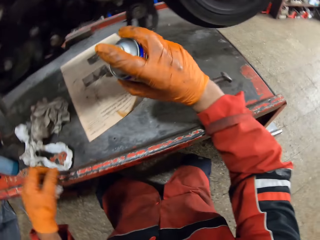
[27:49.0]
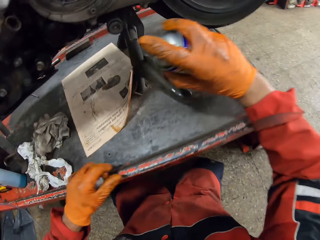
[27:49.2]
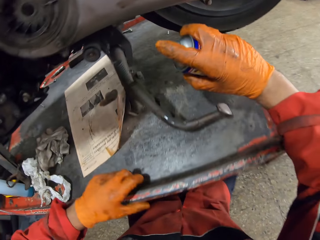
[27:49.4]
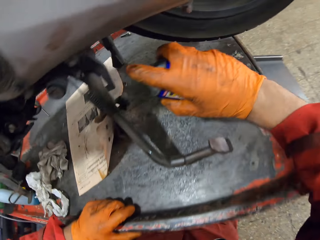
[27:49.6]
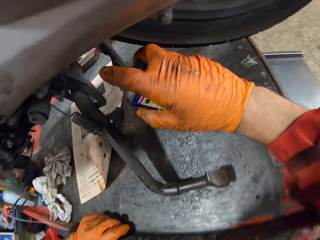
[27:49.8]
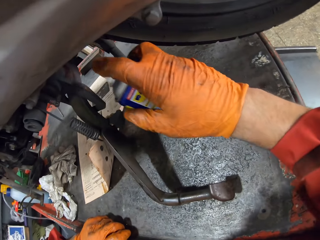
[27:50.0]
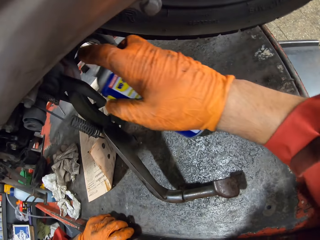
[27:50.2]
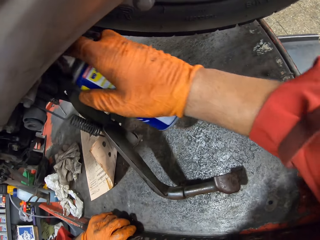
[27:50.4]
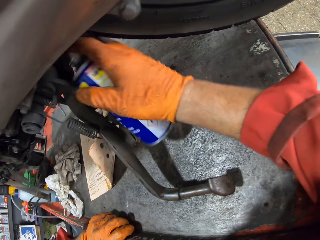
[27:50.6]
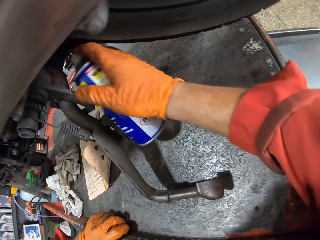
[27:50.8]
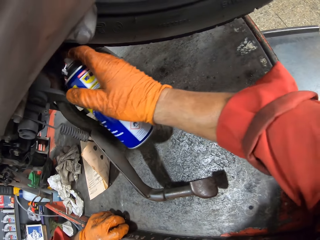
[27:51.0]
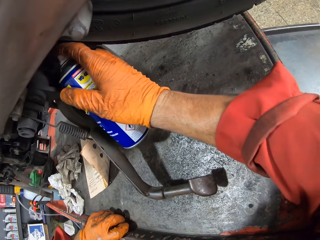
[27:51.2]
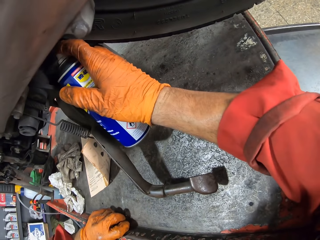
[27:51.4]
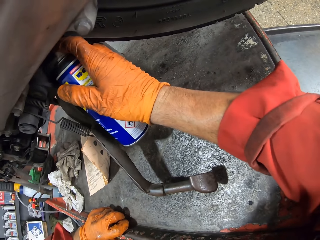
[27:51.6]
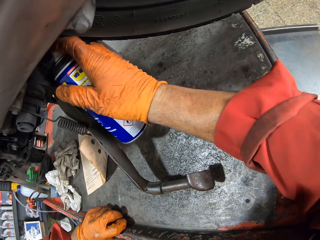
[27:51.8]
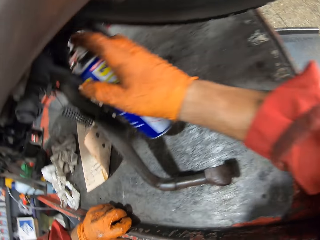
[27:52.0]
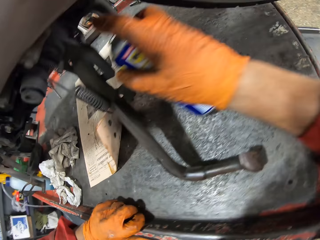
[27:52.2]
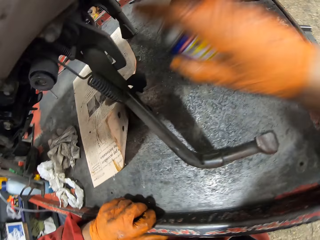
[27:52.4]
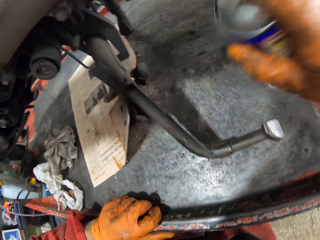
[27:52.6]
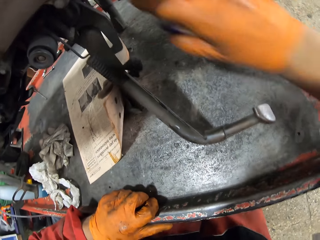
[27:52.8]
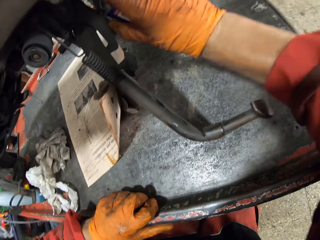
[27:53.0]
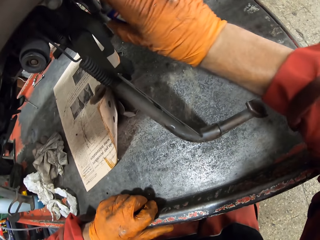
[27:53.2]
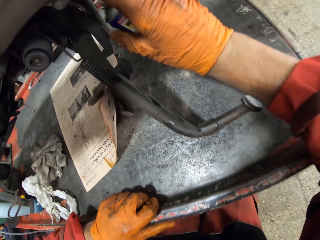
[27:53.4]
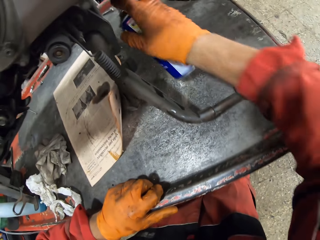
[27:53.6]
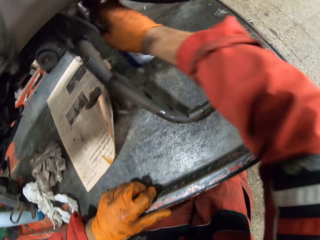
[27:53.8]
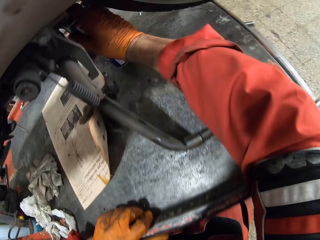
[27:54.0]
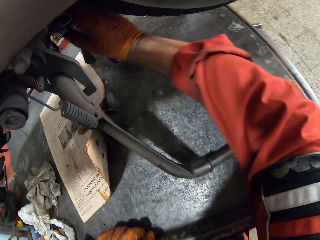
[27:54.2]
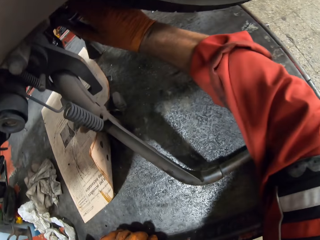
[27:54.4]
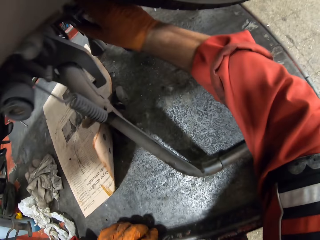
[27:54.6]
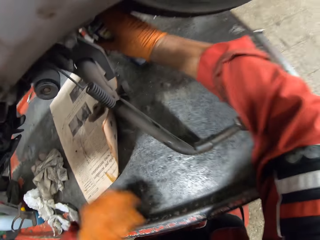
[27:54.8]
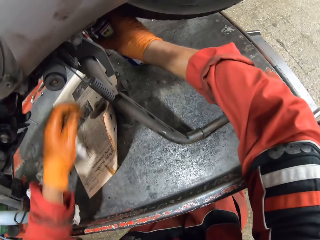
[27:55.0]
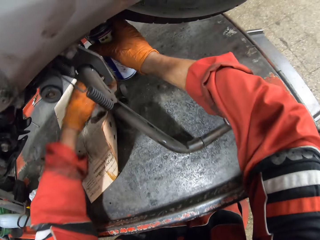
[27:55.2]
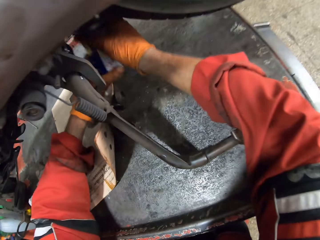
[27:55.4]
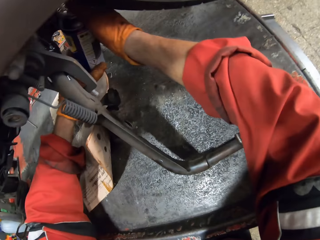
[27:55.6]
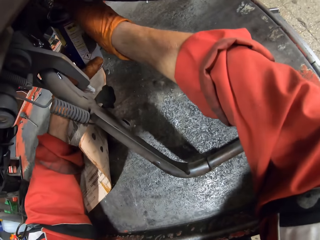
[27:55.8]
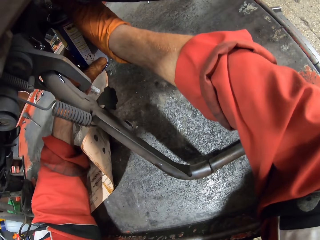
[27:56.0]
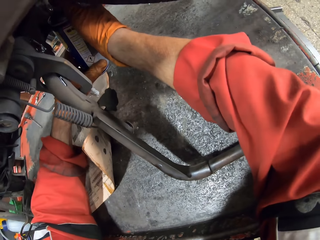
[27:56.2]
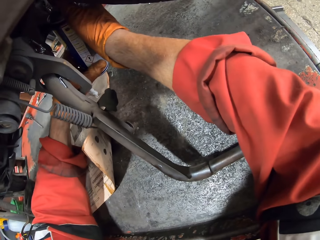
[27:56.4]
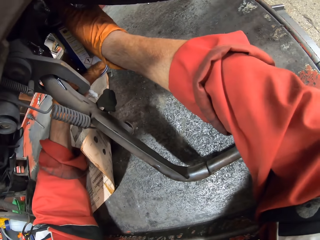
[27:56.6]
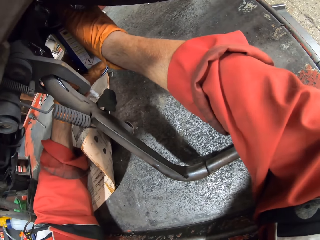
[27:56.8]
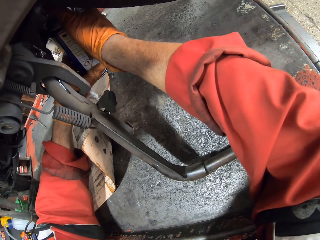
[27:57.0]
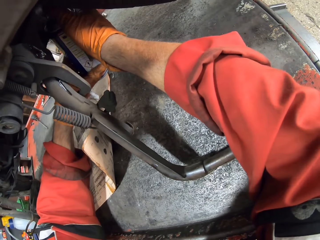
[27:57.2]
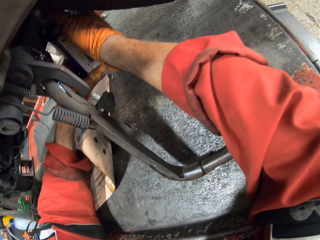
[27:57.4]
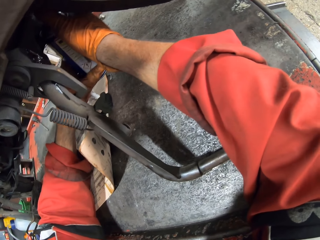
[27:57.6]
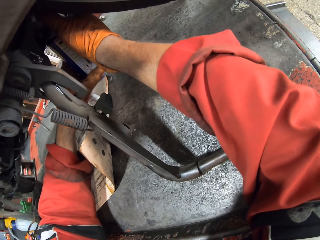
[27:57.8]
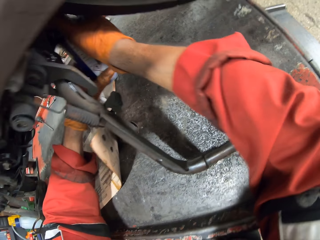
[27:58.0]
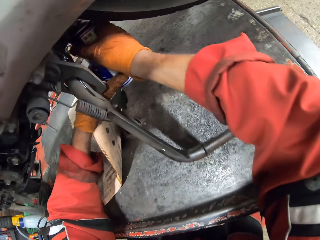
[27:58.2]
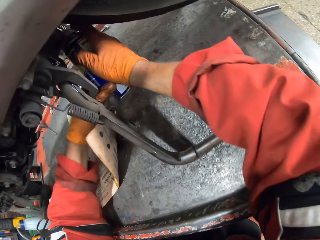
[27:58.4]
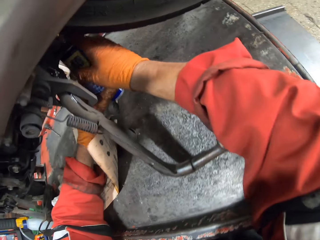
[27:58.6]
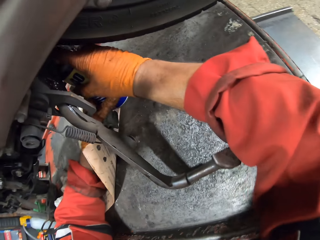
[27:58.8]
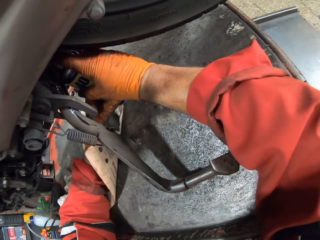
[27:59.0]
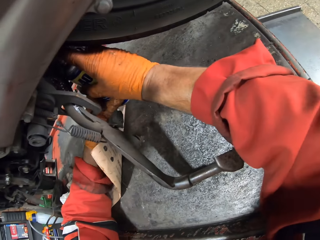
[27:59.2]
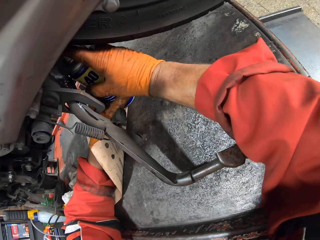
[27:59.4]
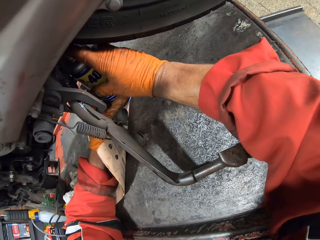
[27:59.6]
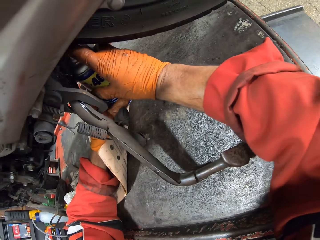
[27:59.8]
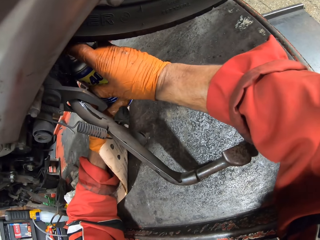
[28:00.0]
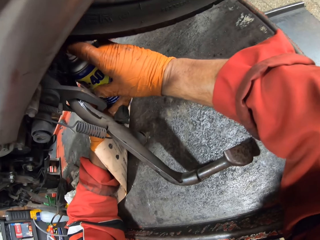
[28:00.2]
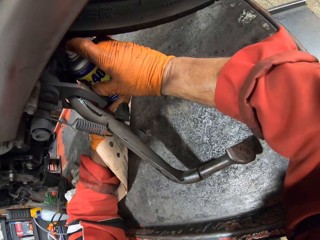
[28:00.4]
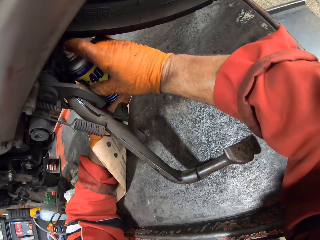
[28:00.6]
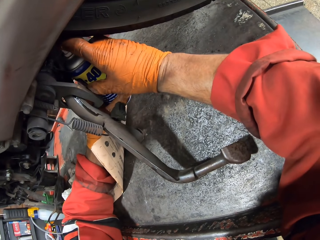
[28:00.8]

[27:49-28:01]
The camera wearer sprays another part of the motorcycle. He shakes the spray can with his right hand. He sprays another part of the motorcycle. He holds the spray can with both hands.

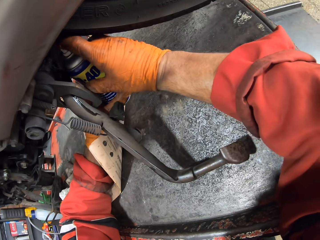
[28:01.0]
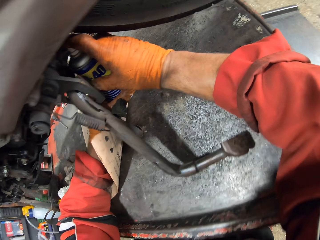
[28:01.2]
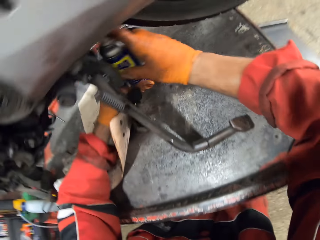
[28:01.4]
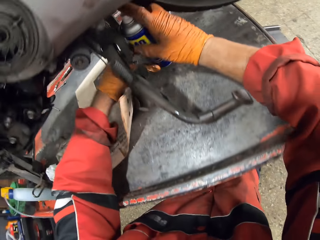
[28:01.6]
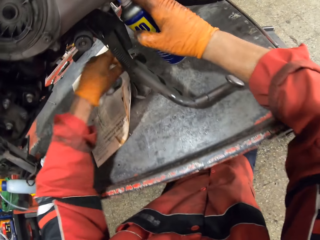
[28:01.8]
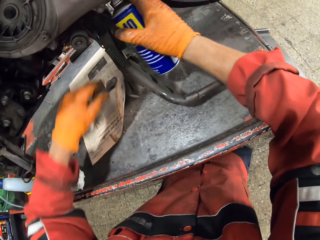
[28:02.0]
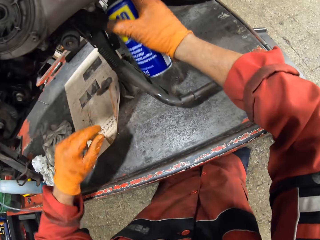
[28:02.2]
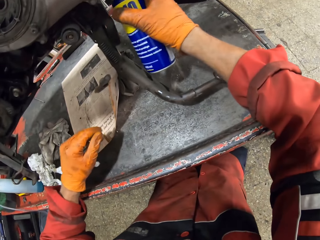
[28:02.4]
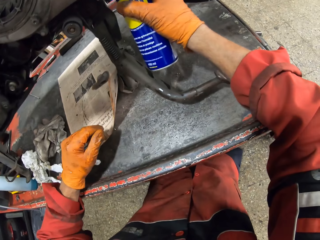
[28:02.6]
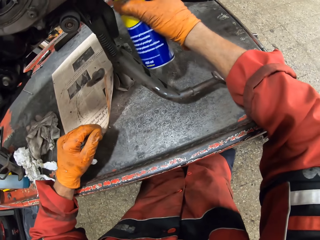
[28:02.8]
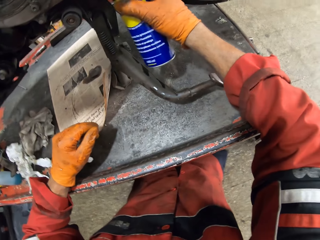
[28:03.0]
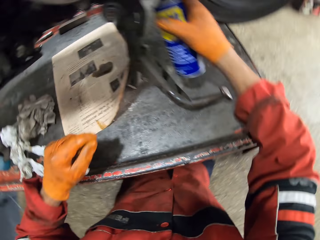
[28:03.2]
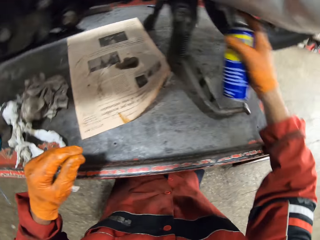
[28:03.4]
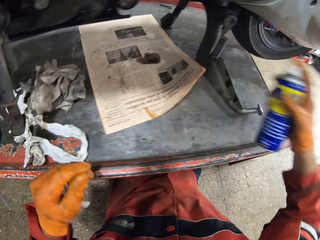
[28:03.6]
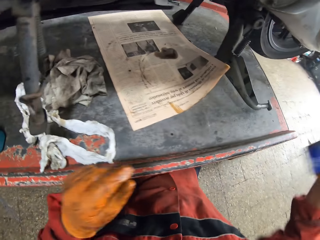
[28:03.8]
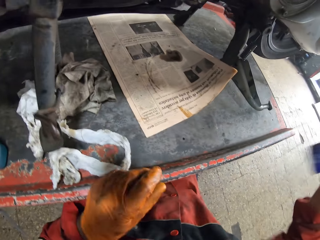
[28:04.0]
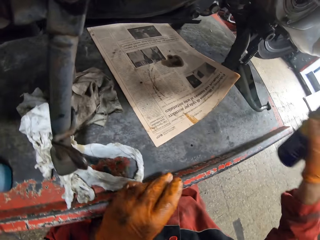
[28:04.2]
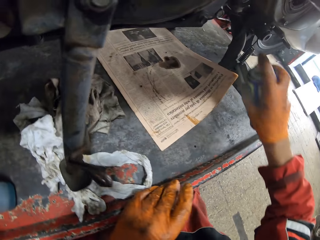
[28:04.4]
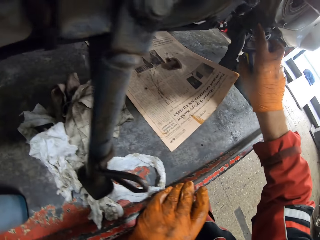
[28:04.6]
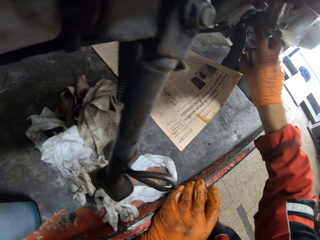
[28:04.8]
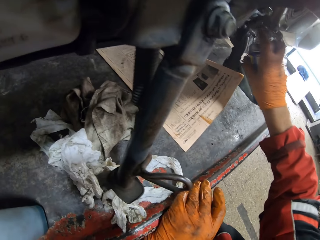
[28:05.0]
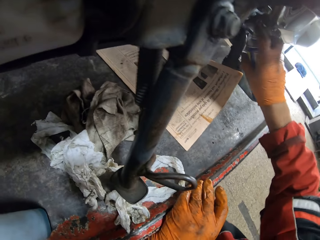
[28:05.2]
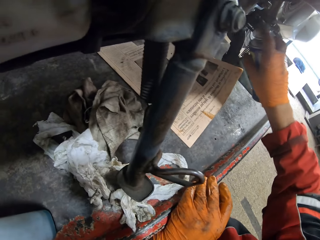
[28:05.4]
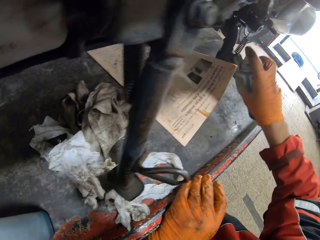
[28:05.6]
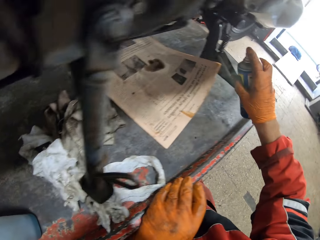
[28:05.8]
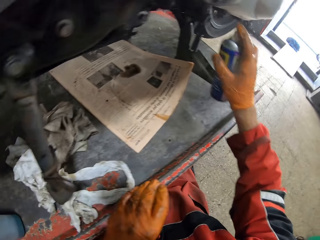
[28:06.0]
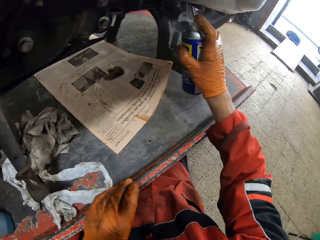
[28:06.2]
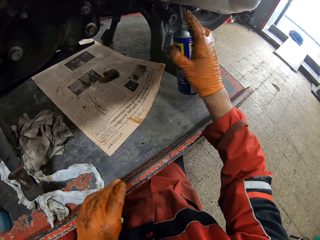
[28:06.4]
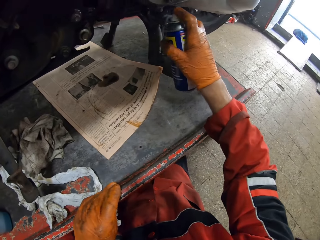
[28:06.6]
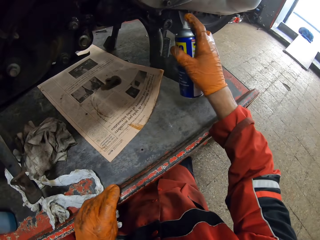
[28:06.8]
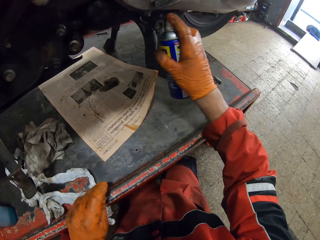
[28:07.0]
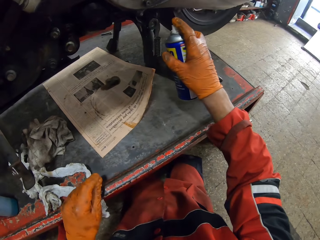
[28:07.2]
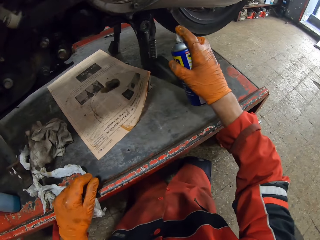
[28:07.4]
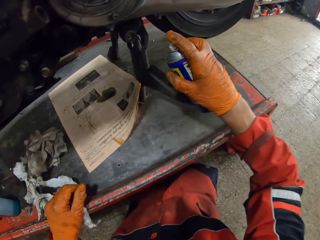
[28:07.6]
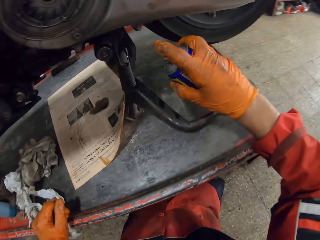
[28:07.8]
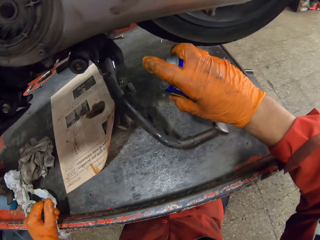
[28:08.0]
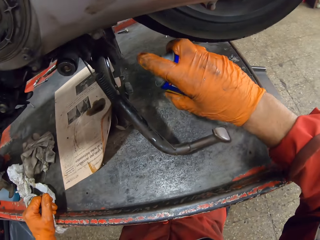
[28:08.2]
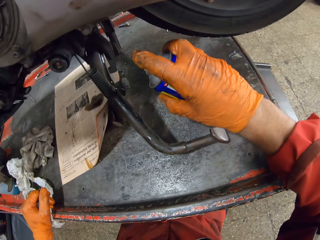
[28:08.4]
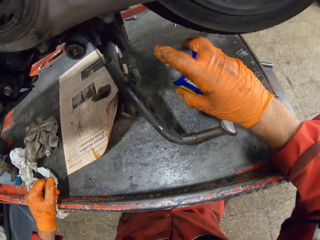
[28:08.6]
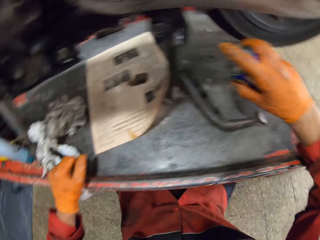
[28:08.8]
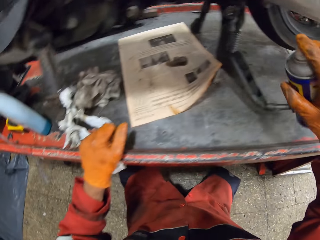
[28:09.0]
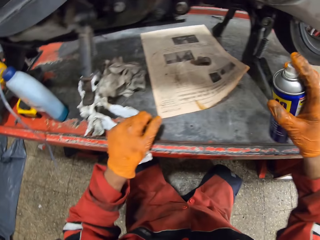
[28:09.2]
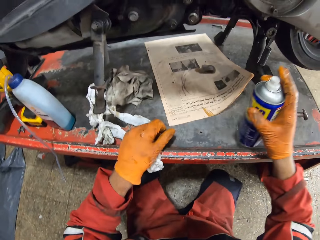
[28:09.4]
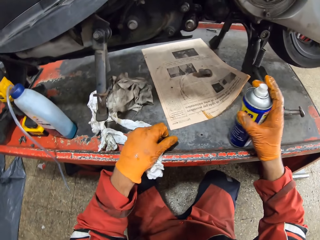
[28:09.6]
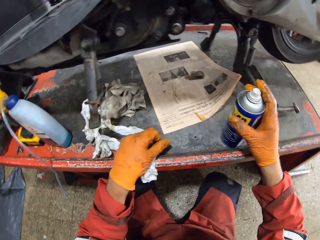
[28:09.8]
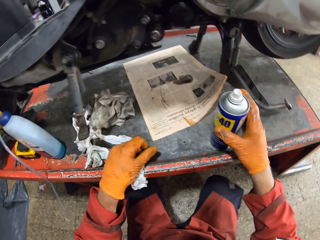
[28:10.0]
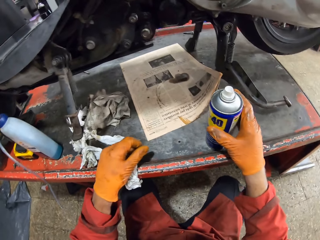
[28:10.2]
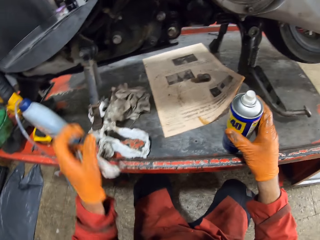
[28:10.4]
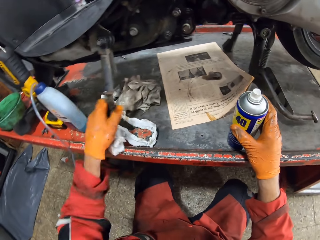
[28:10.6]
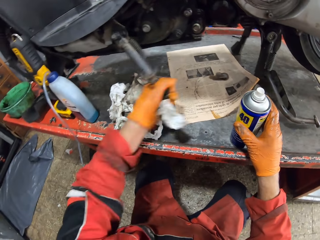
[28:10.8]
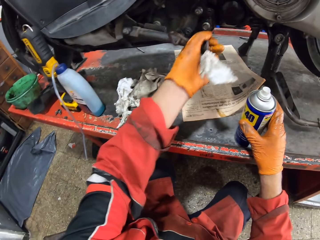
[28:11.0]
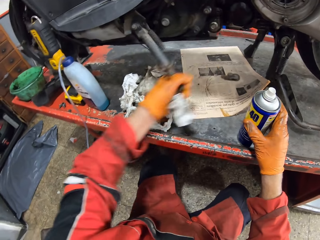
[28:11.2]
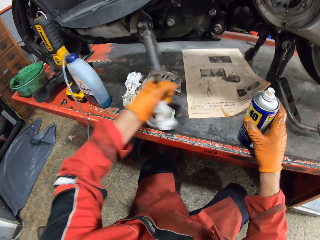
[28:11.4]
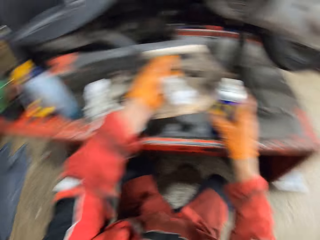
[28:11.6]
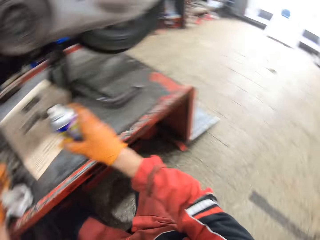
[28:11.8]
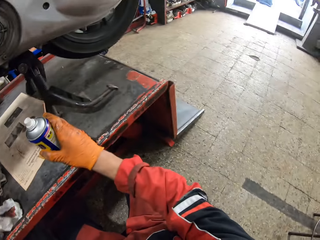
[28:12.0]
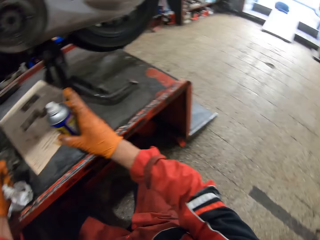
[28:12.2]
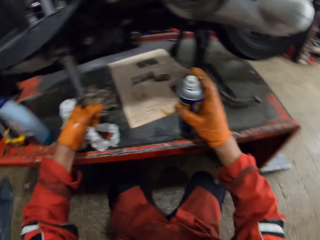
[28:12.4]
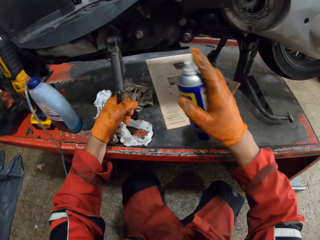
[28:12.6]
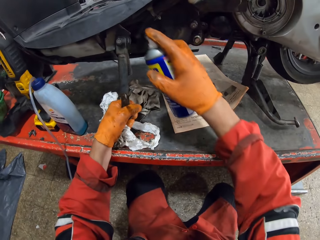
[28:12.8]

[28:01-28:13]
The camera wearer holds the spray can with his right hand. He shakes the spray can with his right hand. He sprays another part of the motorcycle. He puts the spray can down. He swings the motorcycle brake with his left hand.
